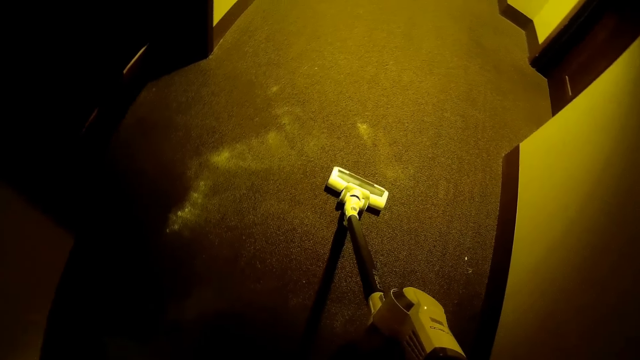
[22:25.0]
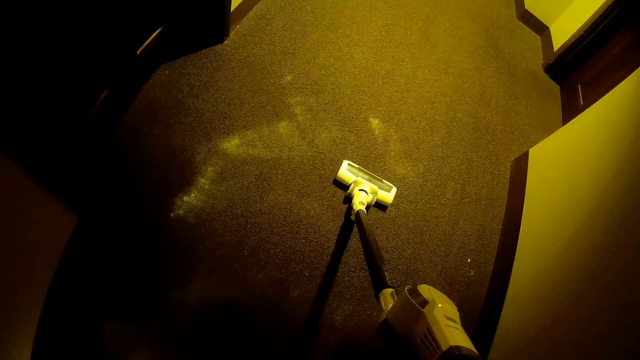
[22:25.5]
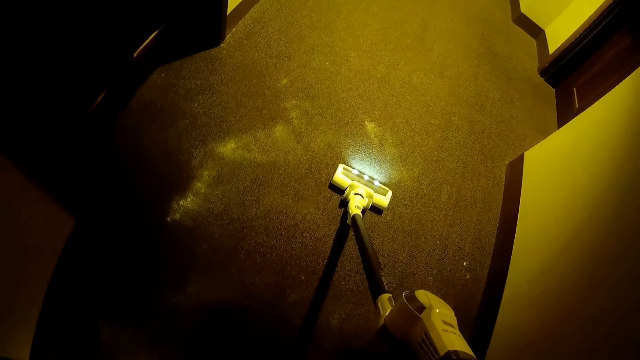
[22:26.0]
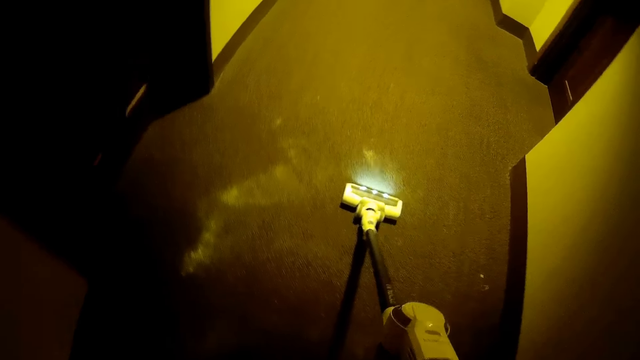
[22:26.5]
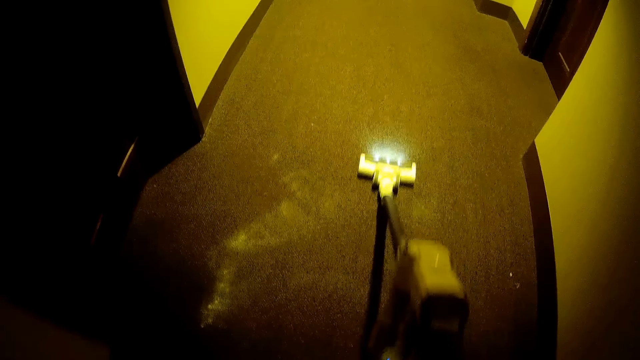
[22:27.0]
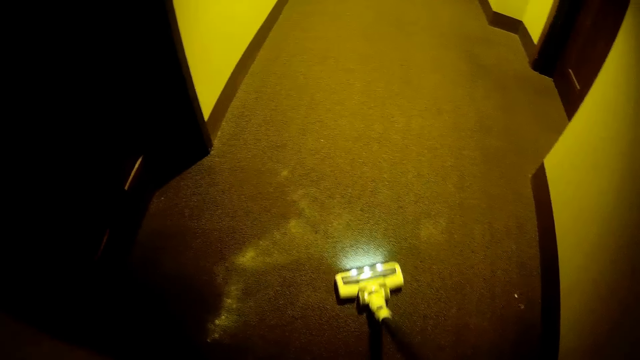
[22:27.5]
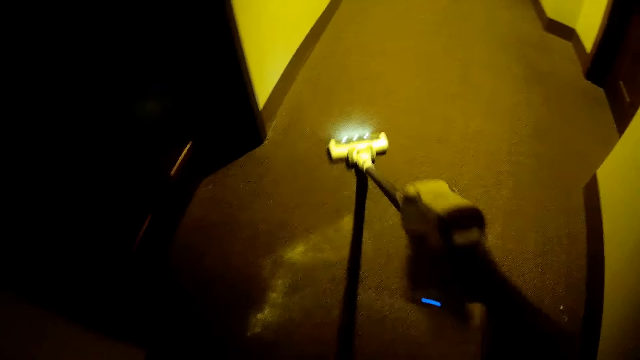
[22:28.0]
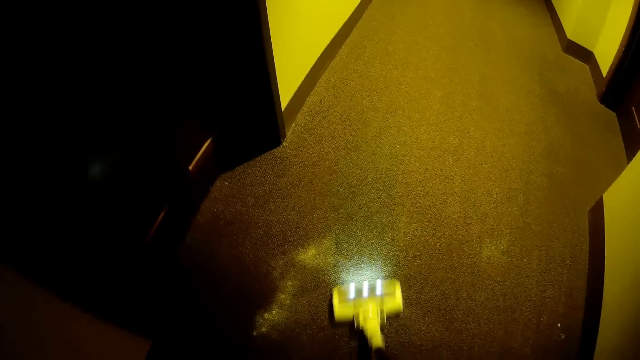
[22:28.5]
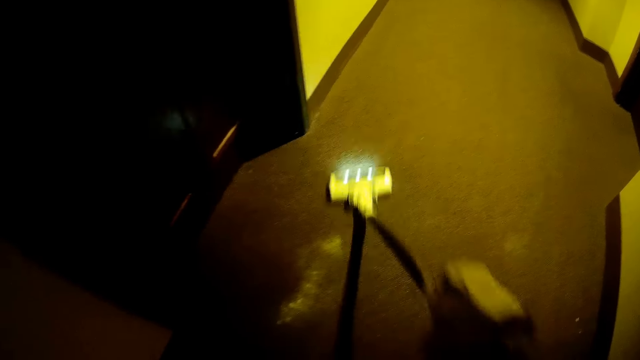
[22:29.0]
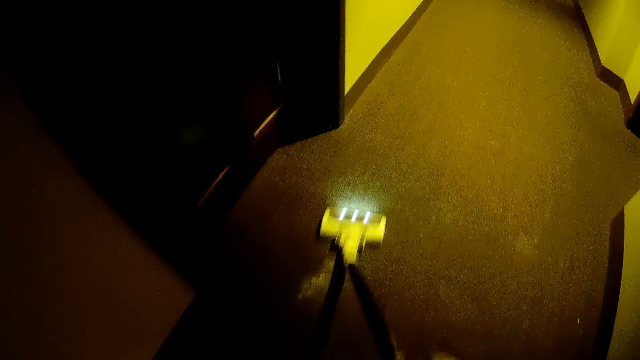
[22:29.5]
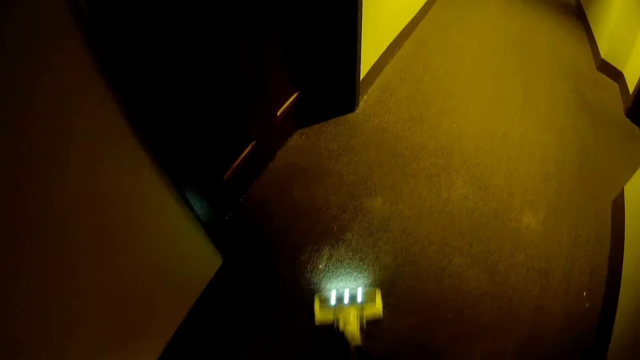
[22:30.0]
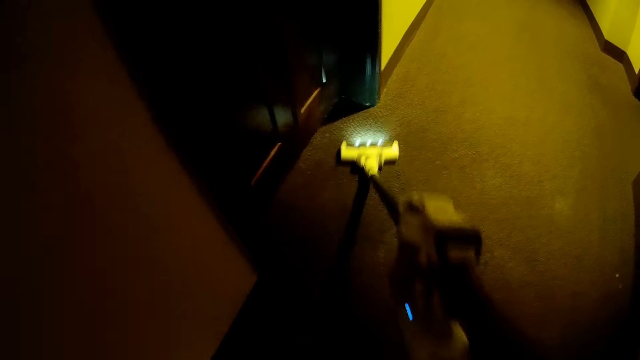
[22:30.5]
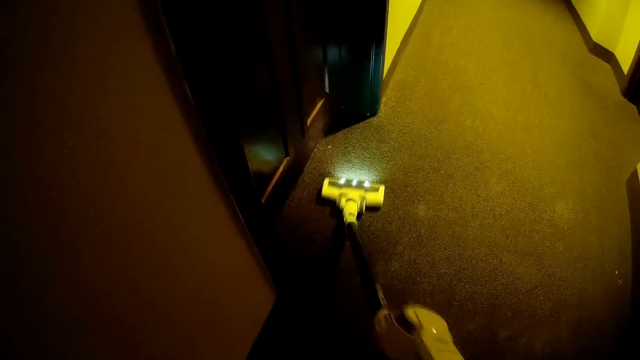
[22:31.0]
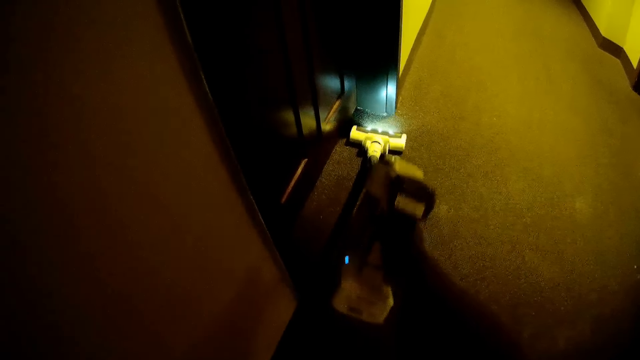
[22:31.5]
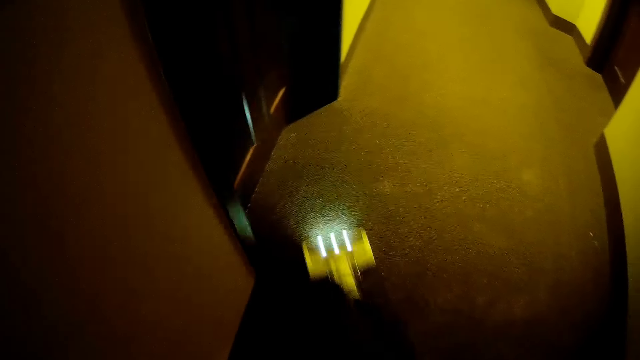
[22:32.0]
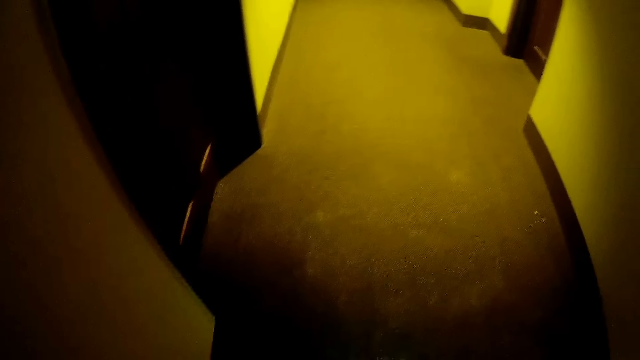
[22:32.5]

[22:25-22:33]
The camera wearer cleans the hallway with the vacuum cleaner.

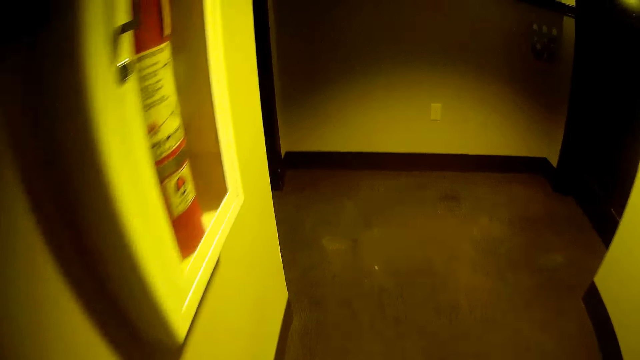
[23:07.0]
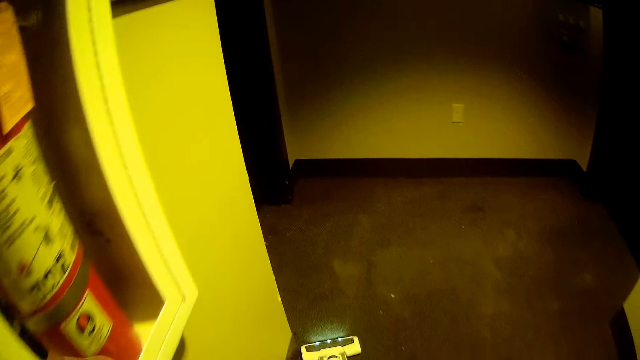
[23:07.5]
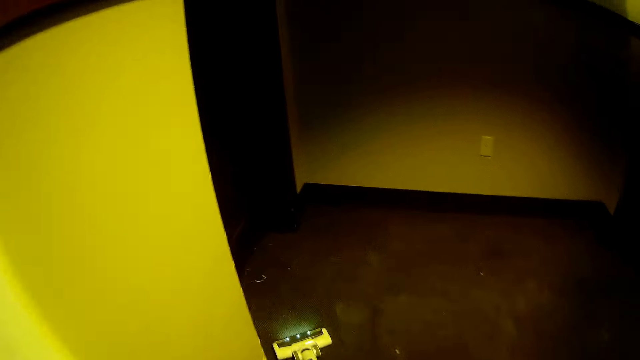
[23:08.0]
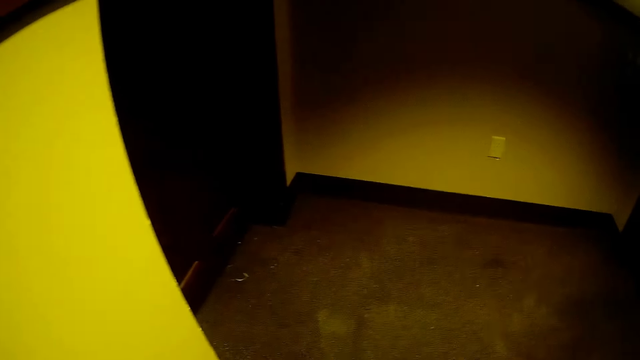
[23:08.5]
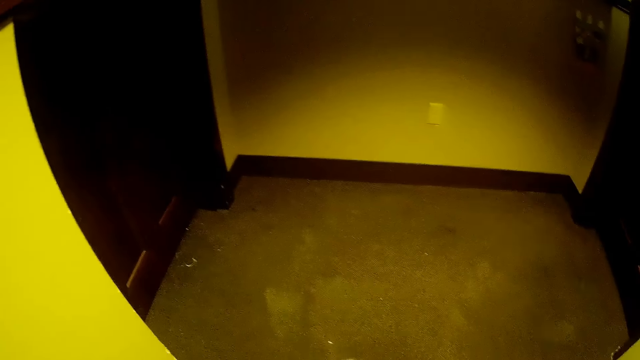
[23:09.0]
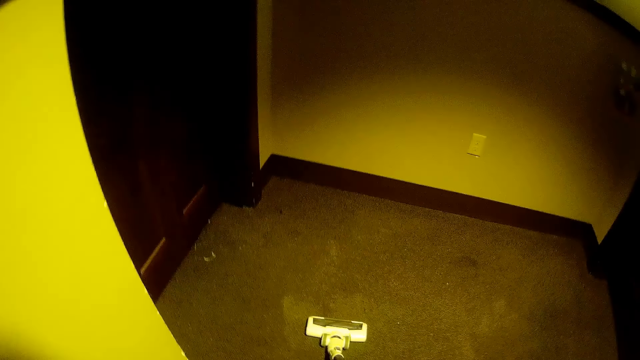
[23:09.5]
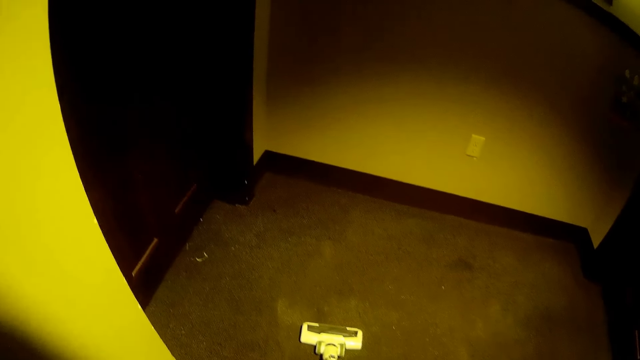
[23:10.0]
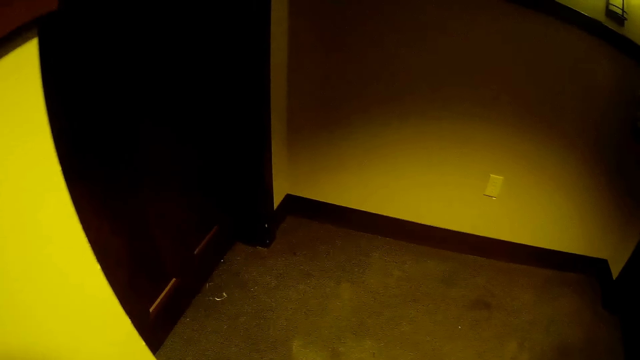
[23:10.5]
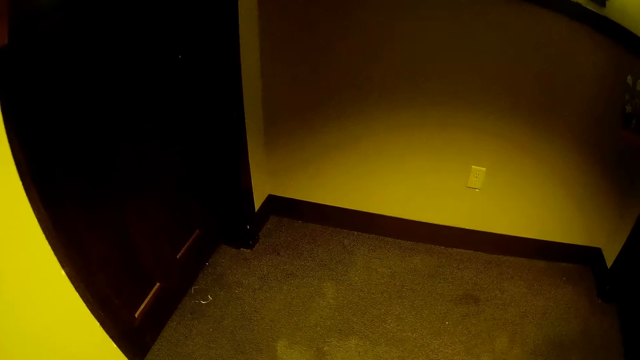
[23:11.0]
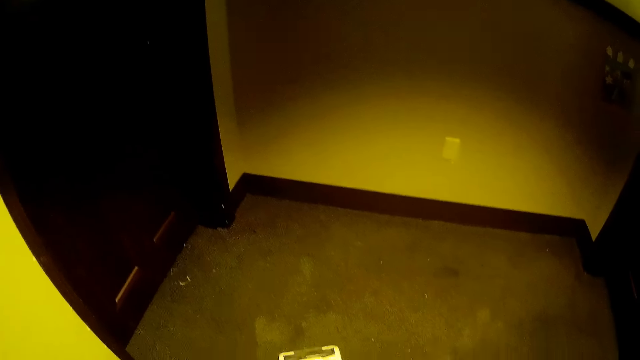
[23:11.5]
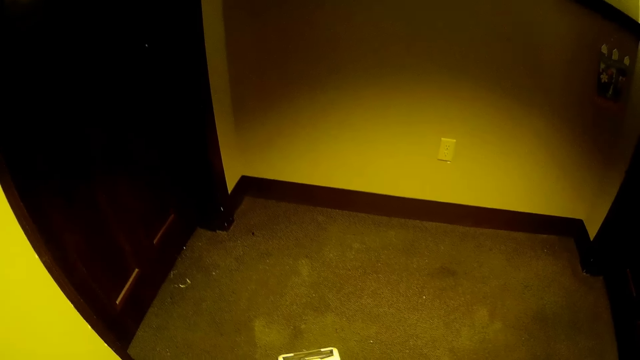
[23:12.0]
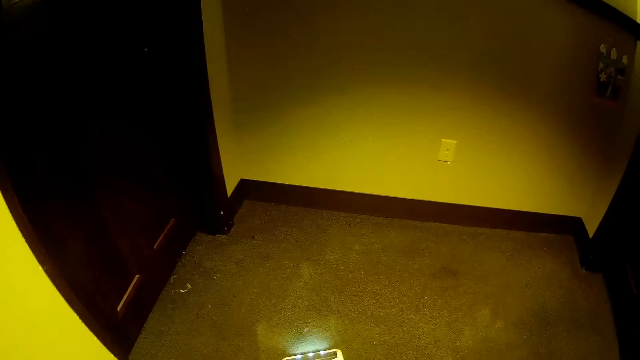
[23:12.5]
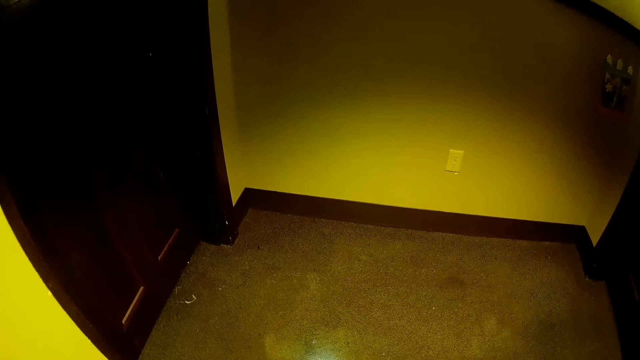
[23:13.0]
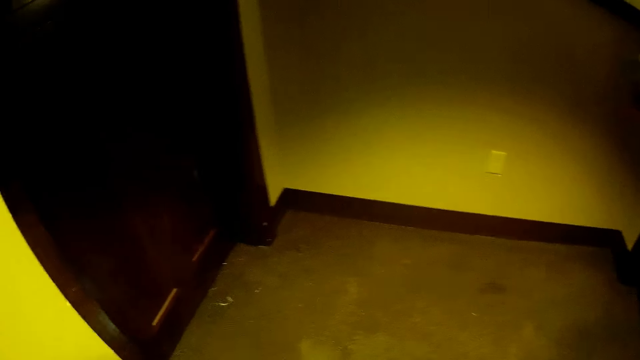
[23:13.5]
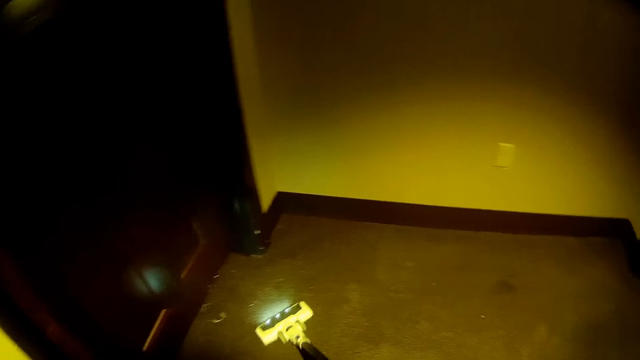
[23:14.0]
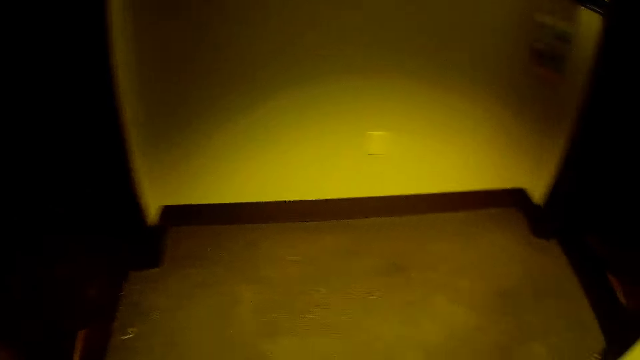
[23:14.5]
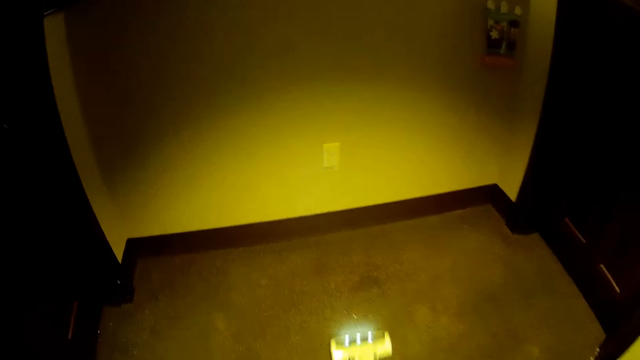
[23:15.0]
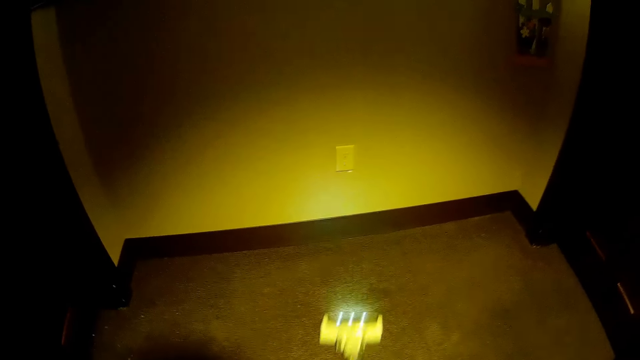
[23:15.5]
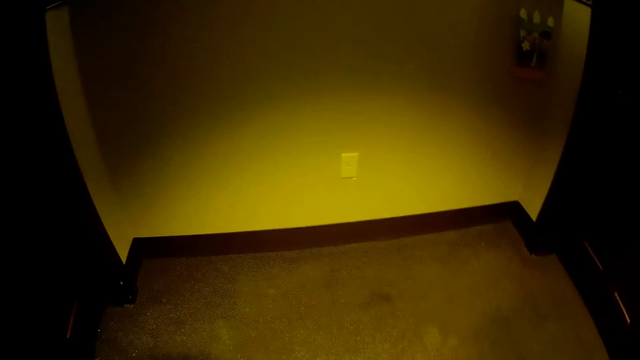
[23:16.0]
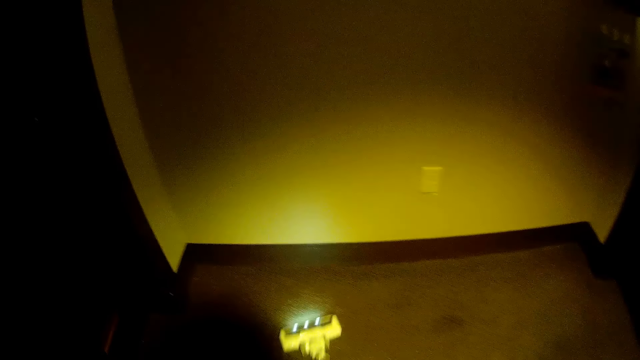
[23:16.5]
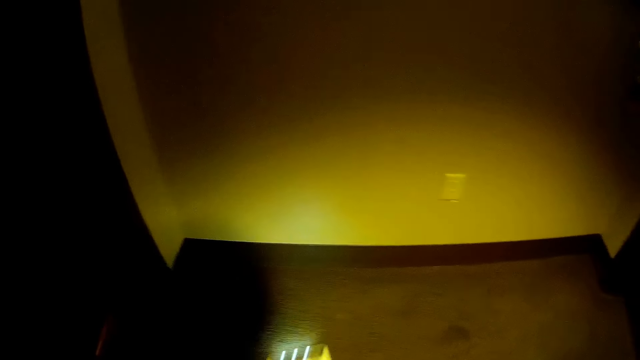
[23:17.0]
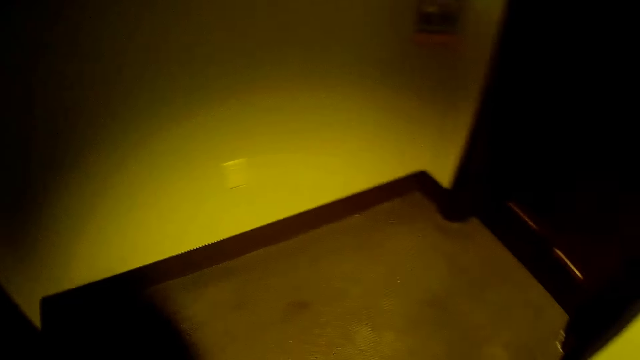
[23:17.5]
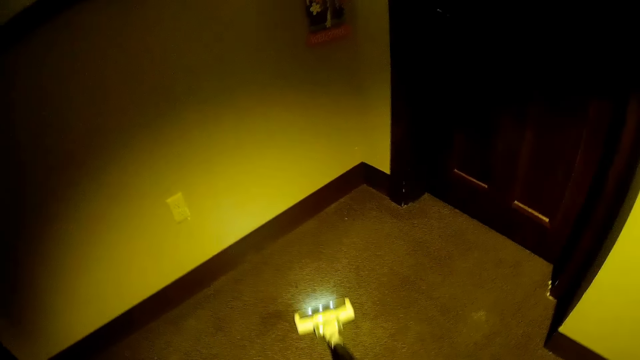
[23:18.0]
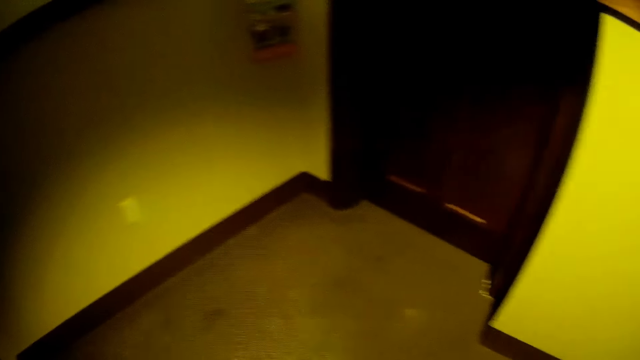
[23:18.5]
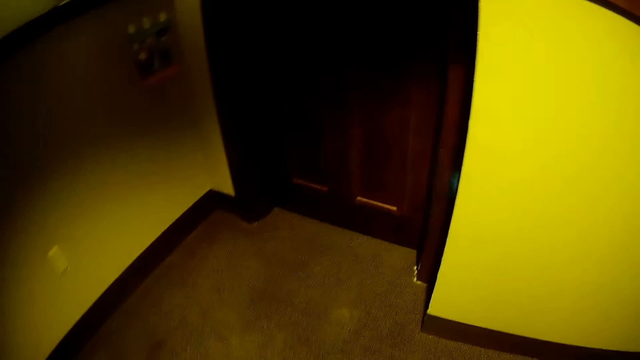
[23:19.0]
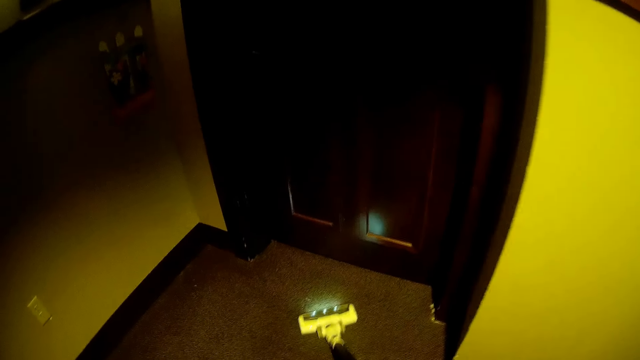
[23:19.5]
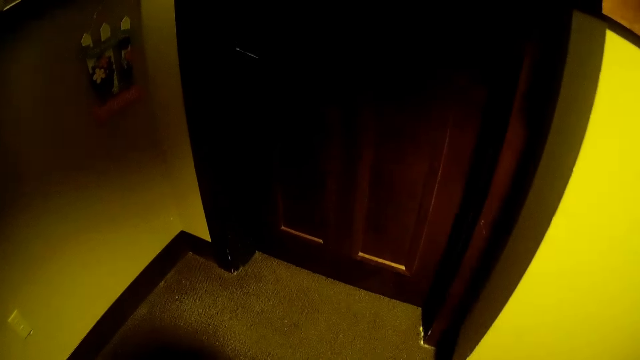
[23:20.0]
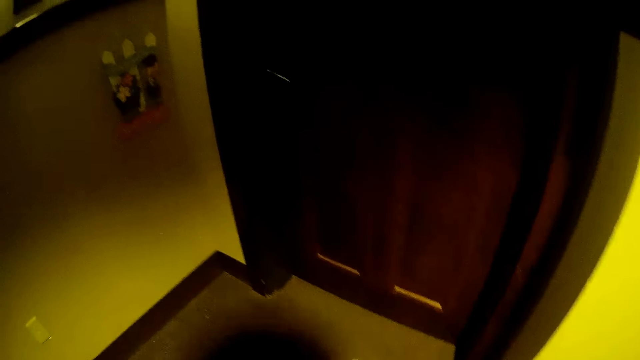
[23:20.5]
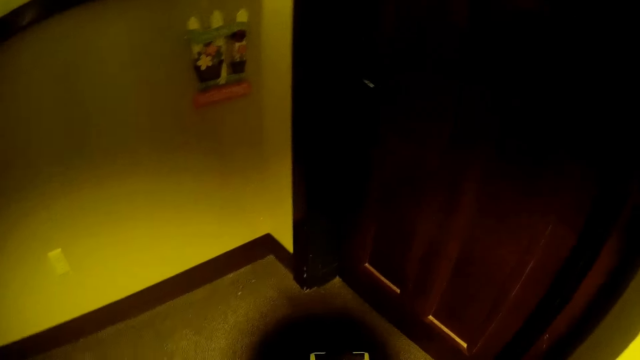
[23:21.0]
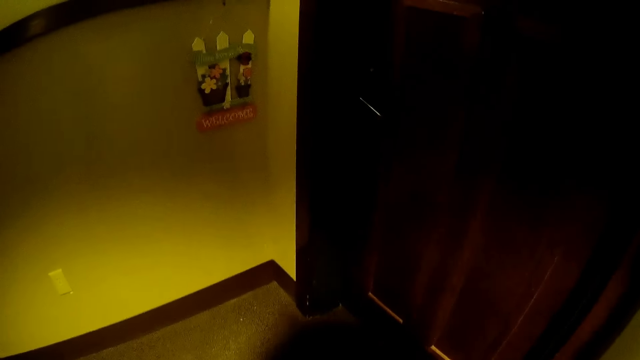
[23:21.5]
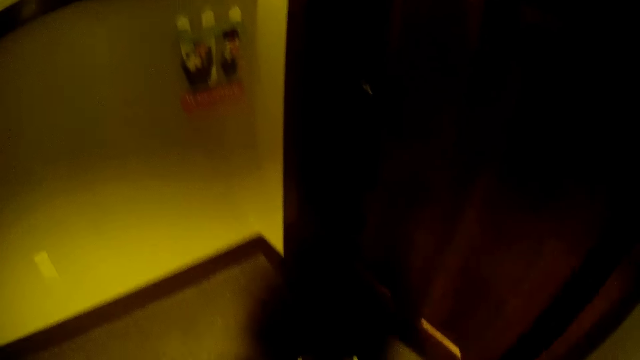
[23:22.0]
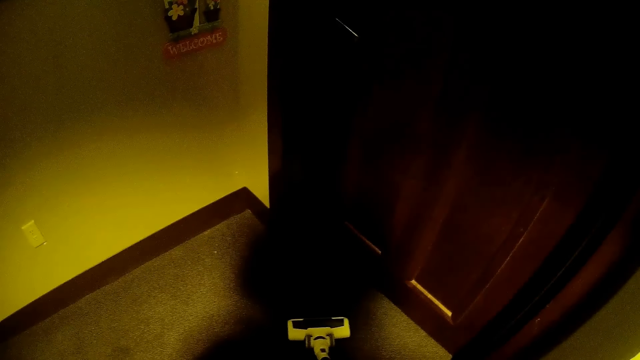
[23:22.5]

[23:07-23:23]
The camera wearer turns off the cleaning machine. They move the cleaning machine forward and look around. They turn on the cleaning machine. They clean the passage floor with the vacuum cleaner. They turn off the cleaning machine.
